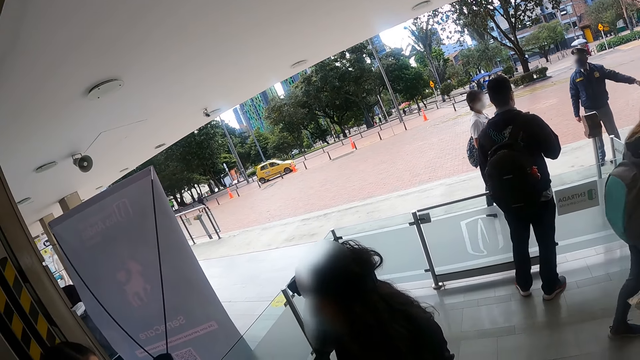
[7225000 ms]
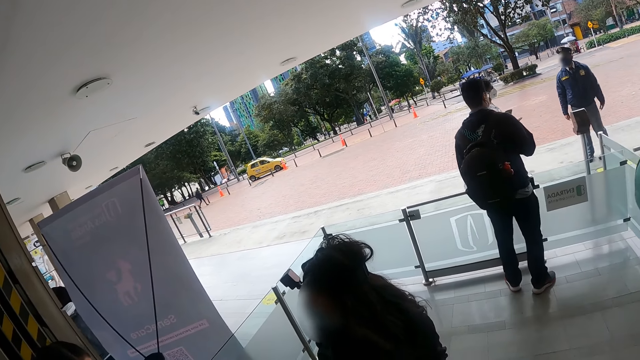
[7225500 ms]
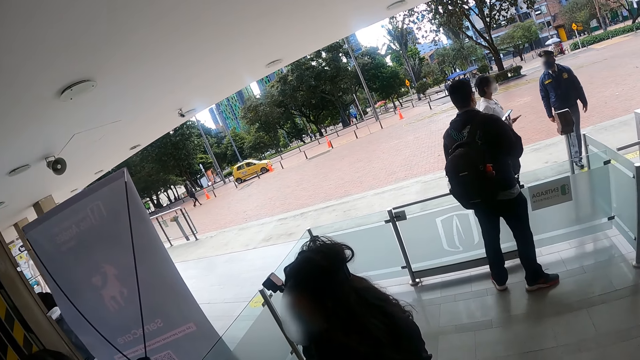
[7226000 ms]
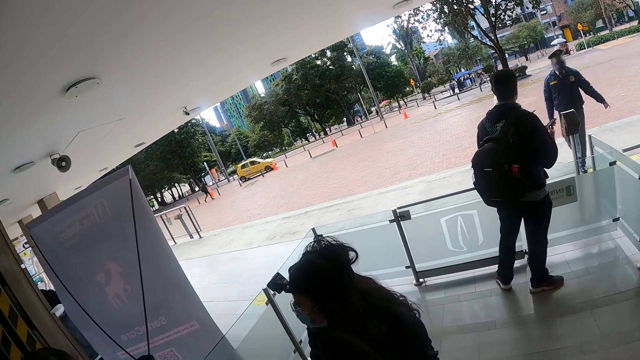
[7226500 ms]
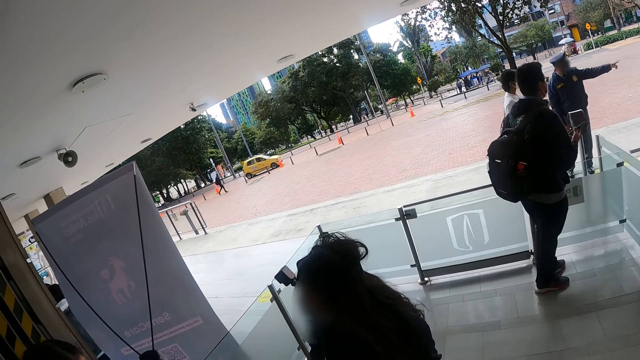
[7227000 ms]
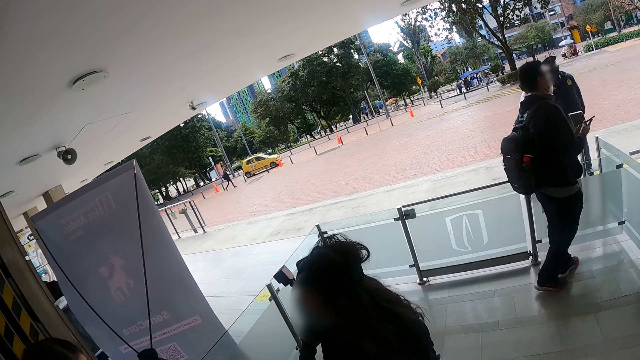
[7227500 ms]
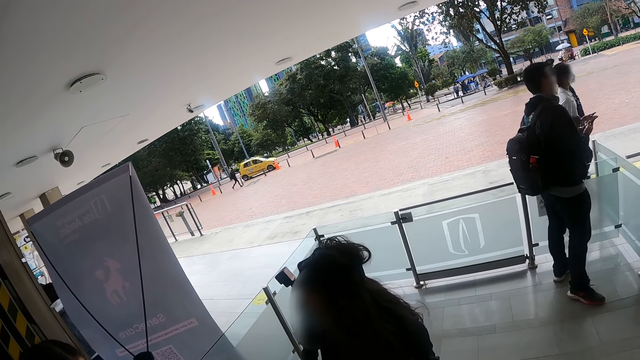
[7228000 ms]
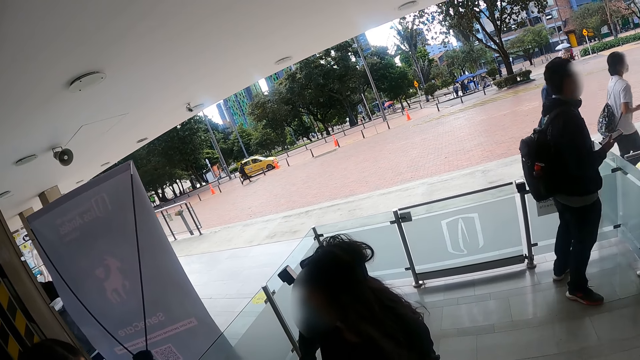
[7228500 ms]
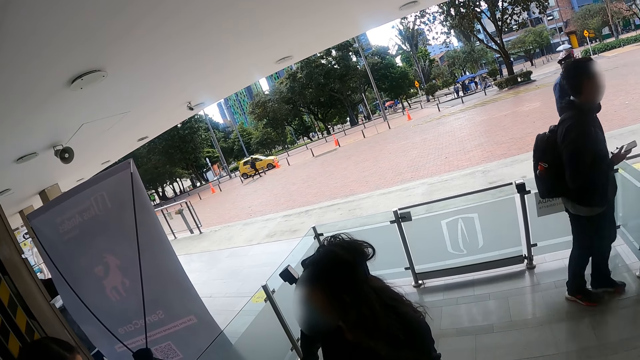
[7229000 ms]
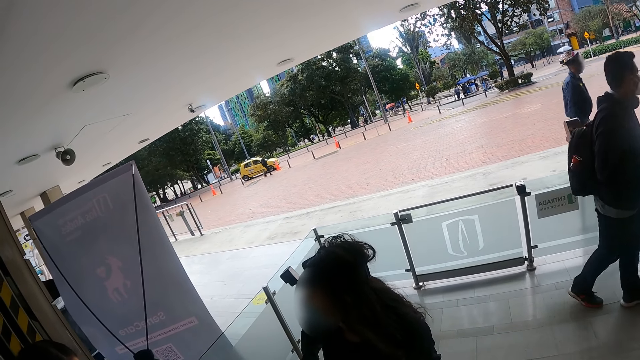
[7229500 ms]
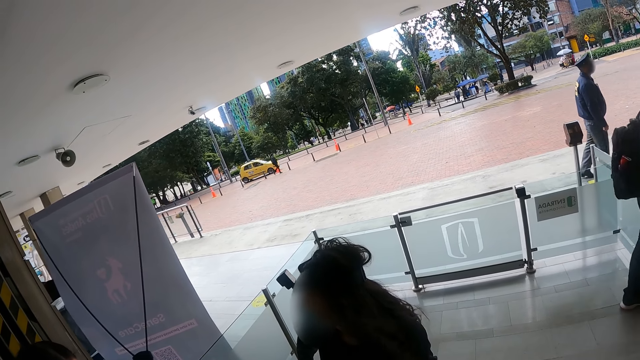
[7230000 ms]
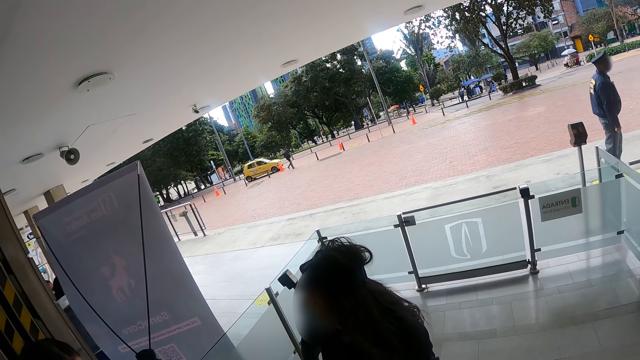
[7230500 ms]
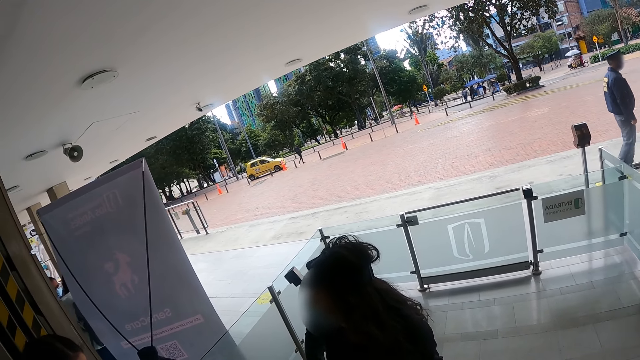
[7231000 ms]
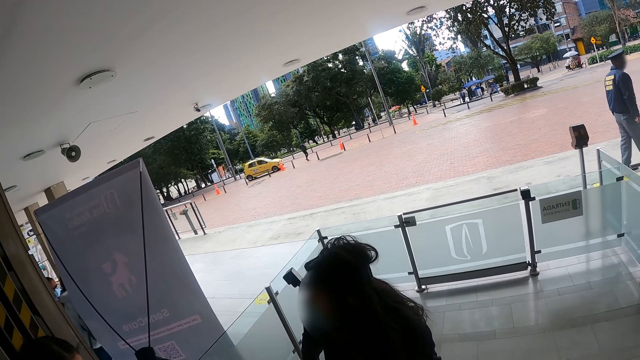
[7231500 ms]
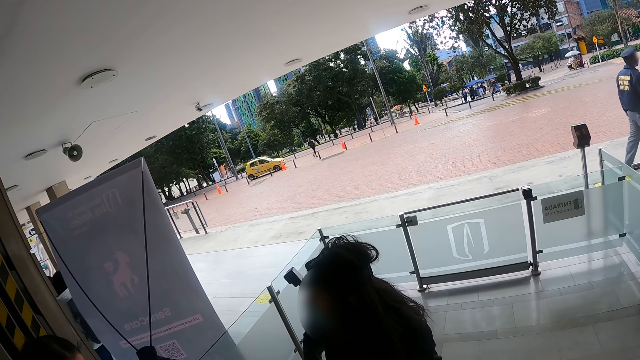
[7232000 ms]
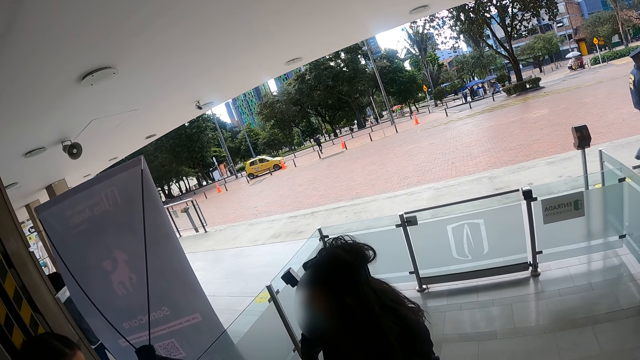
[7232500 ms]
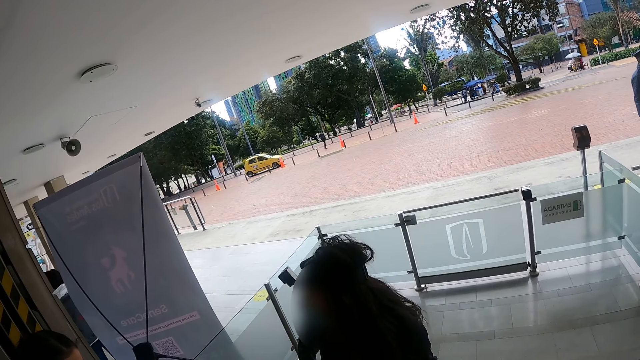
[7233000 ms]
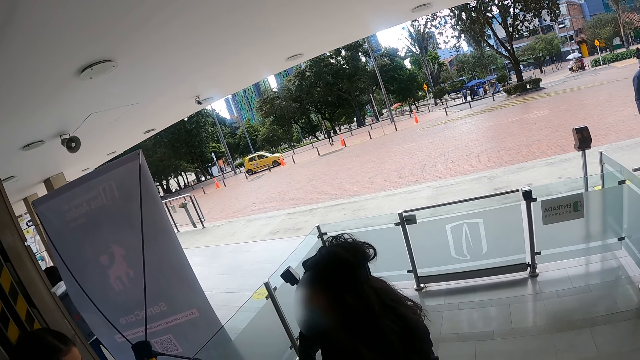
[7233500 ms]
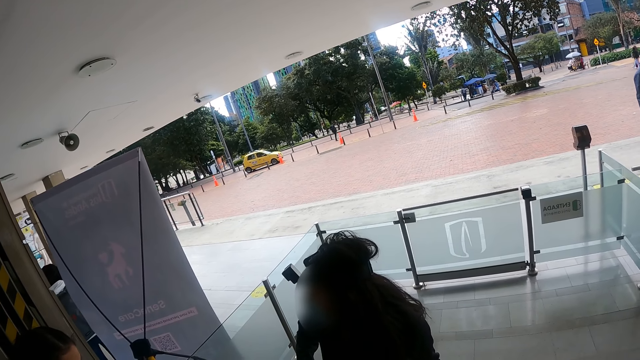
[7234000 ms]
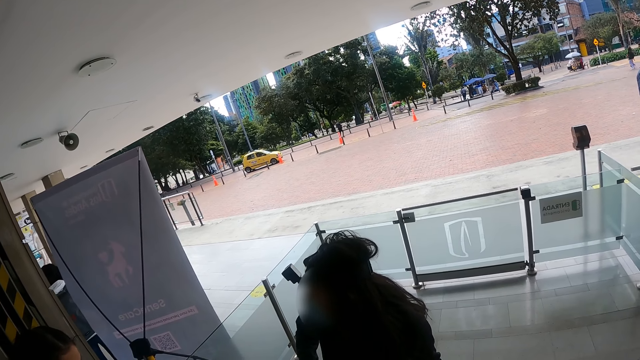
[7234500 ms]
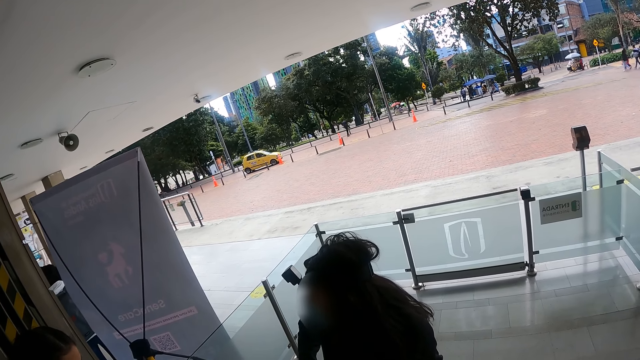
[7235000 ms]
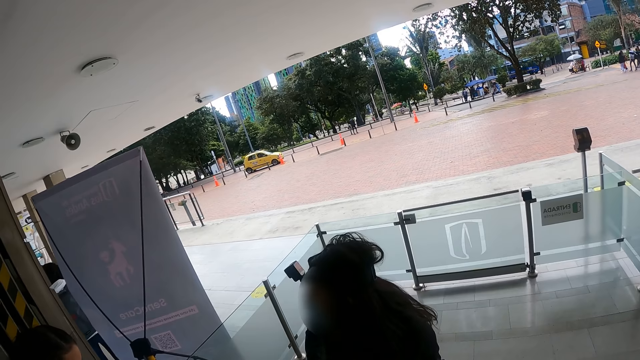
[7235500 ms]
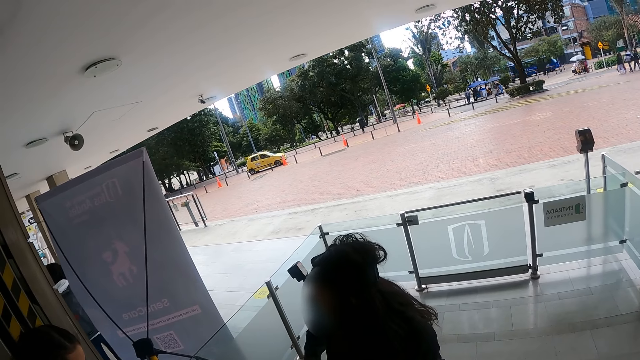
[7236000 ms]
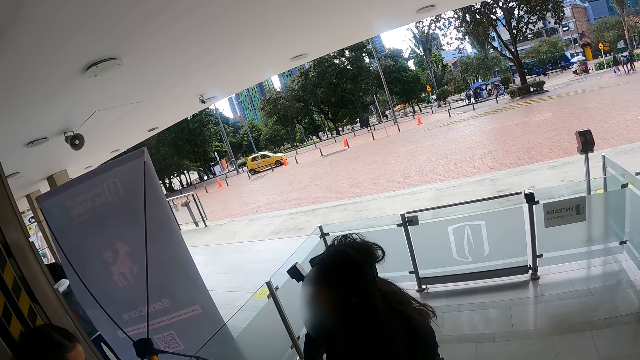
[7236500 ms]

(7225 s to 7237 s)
A person converses with another person.

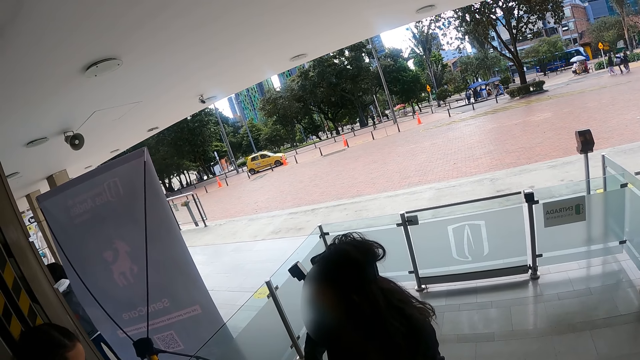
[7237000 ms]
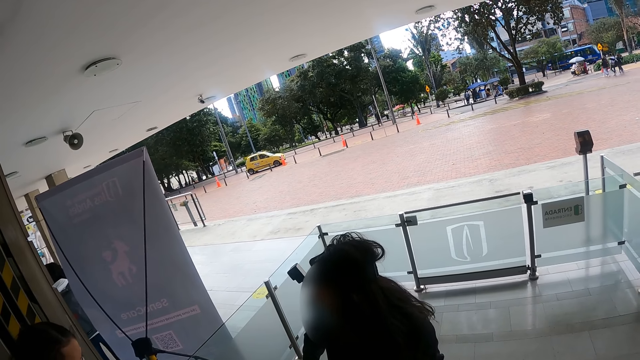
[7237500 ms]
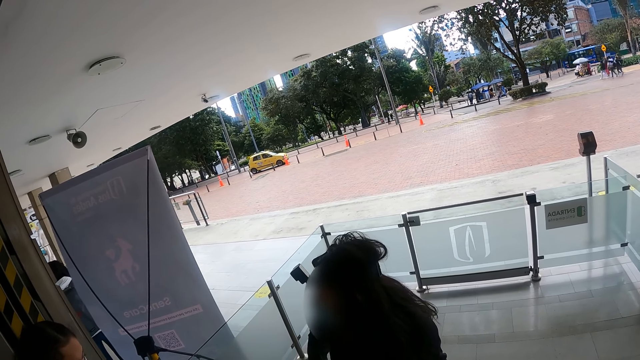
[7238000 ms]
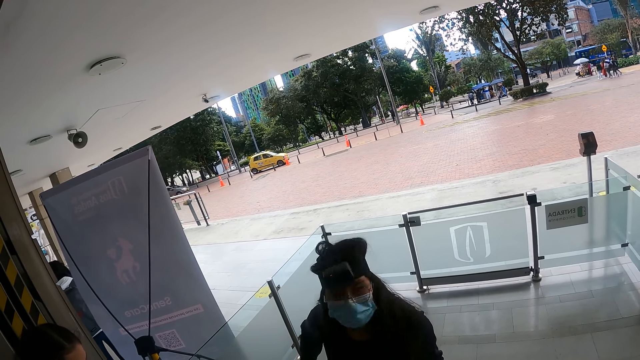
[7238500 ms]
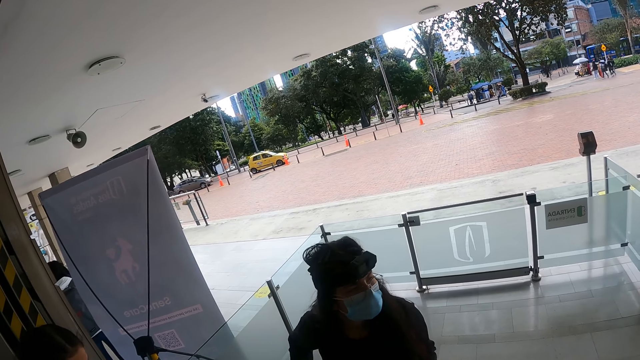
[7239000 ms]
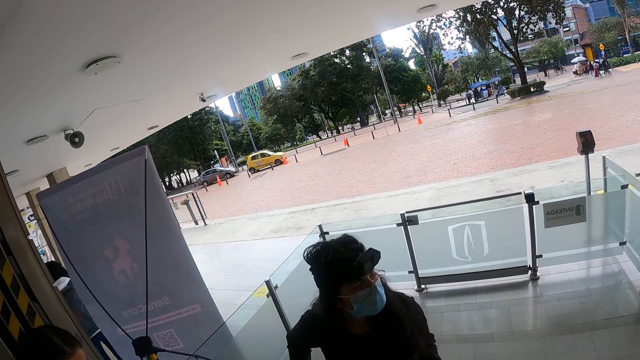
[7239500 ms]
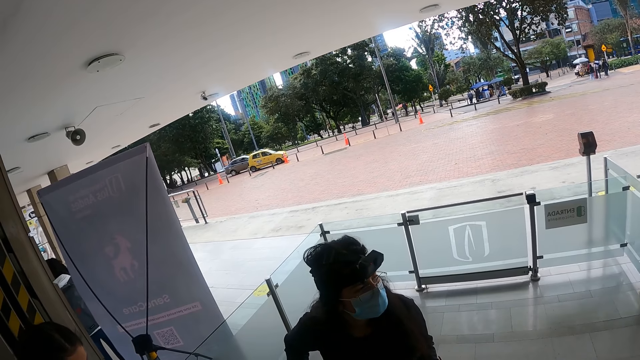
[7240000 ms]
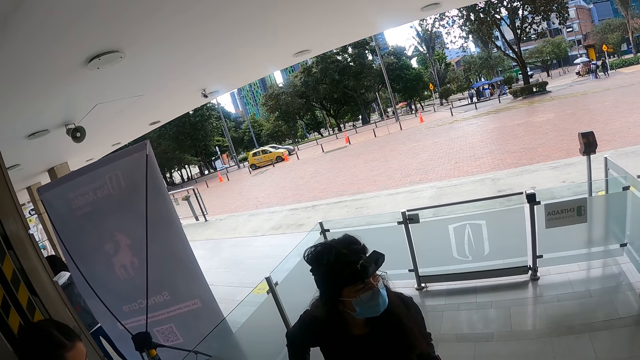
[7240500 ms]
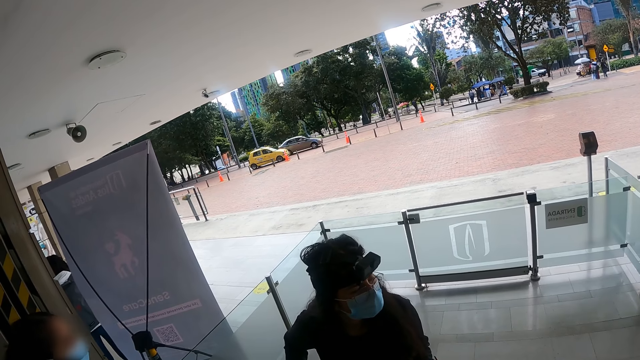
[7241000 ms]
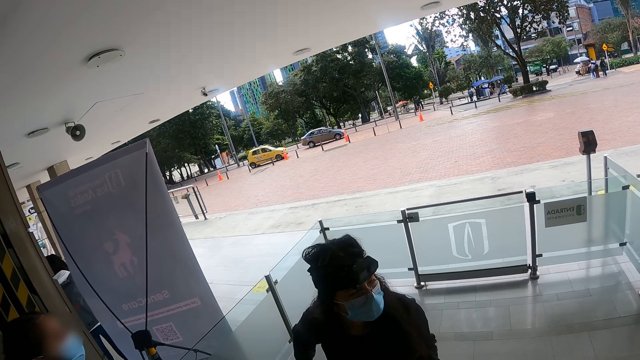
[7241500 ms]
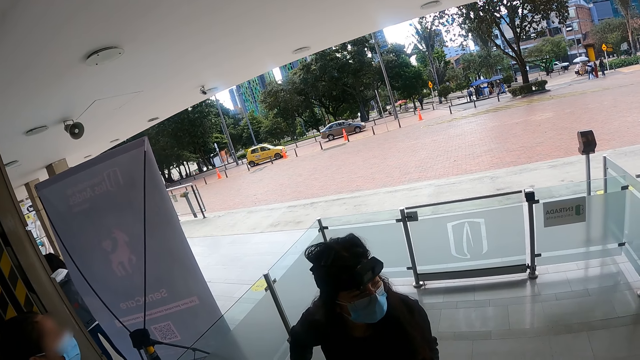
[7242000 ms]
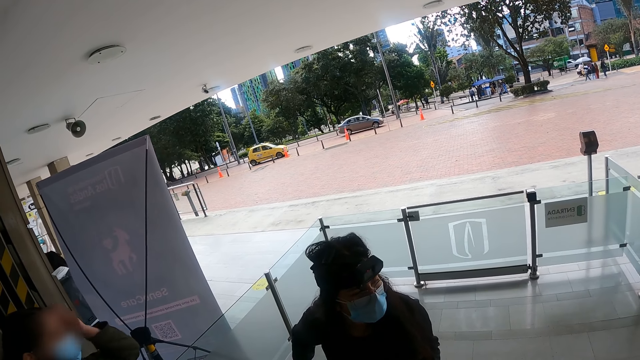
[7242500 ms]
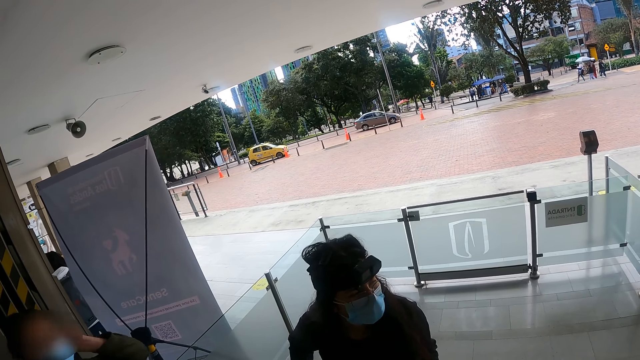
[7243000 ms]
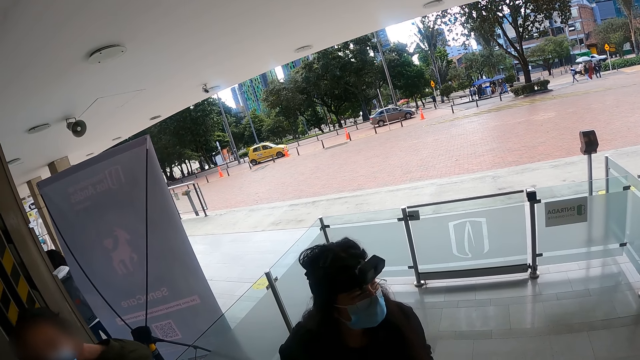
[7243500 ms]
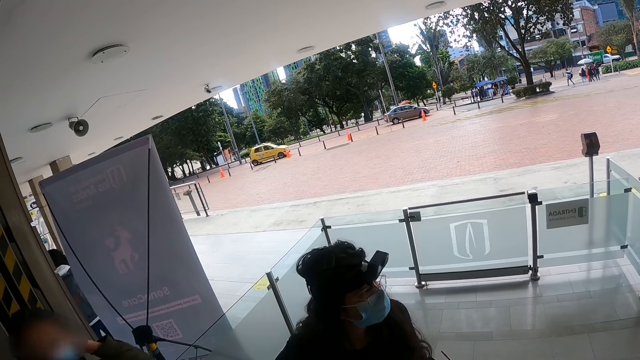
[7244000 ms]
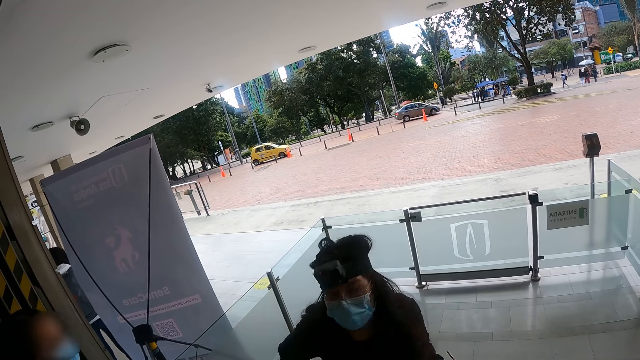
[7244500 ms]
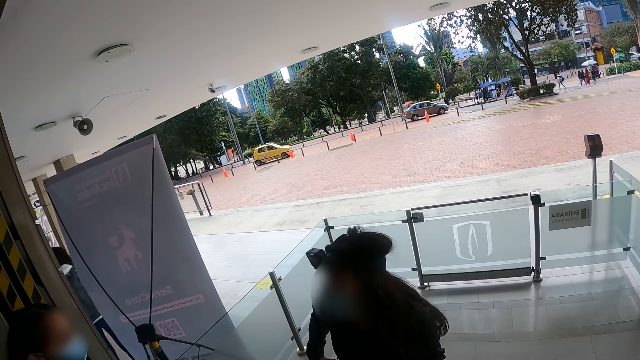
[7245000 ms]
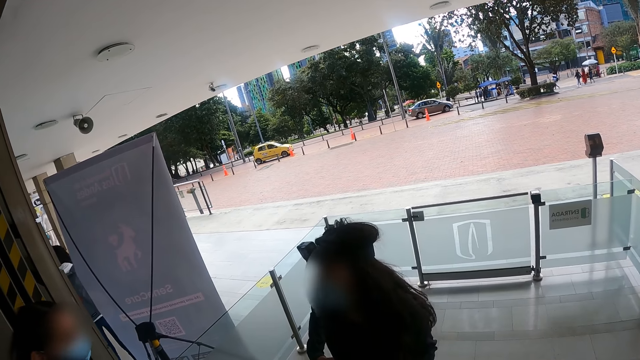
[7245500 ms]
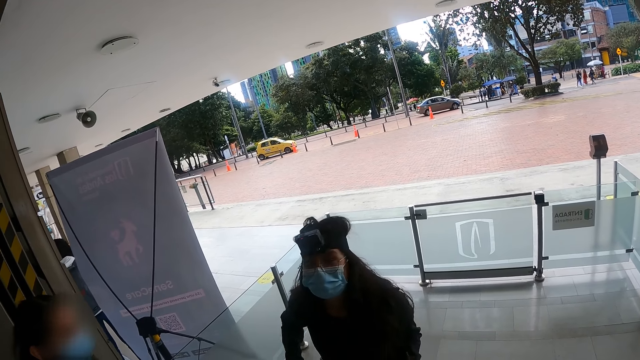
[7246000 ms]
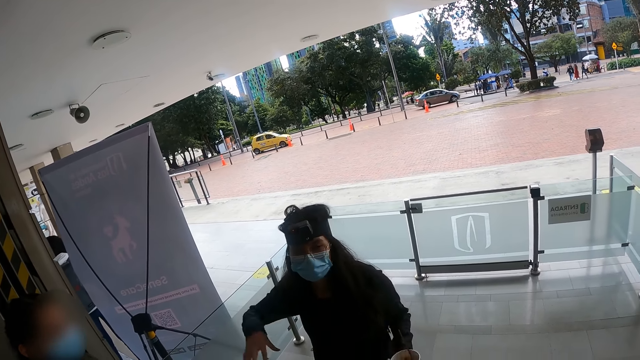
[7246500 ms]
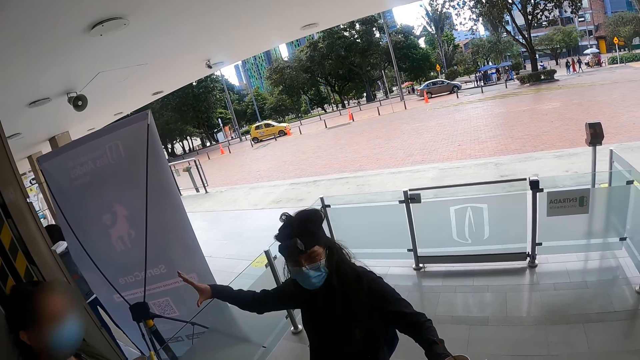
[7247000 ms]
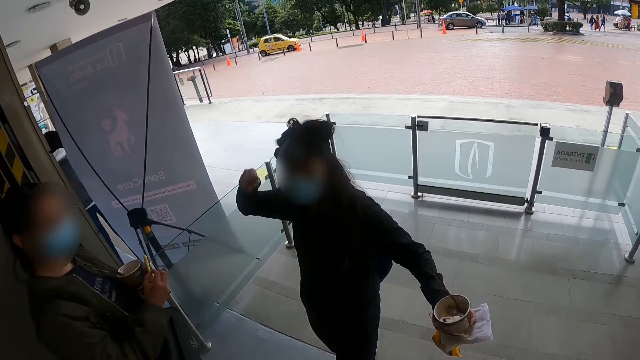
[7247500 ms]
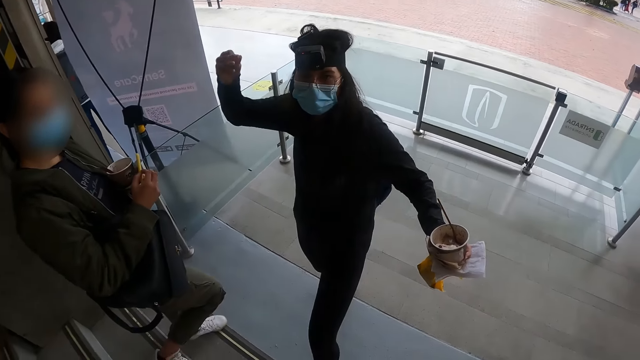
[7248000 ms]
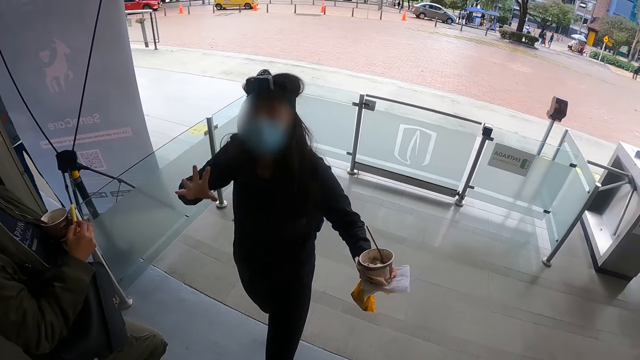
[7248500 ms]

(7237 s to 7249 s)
A person straightens the hair. Another person converses with the first person. The other person converses with the camera wearer and sways a hand.
